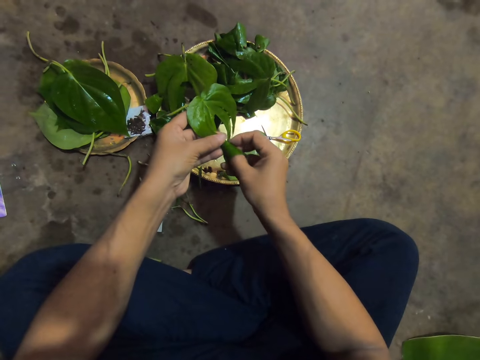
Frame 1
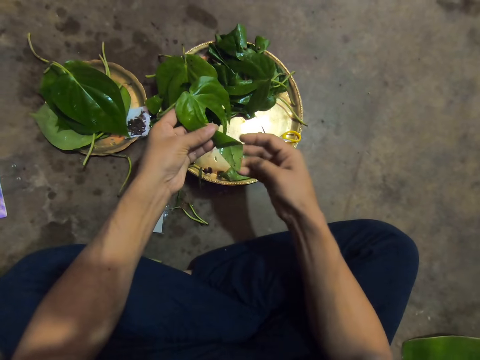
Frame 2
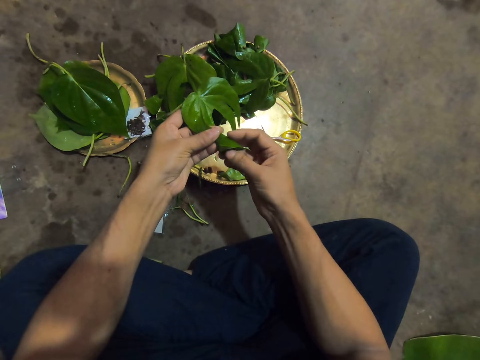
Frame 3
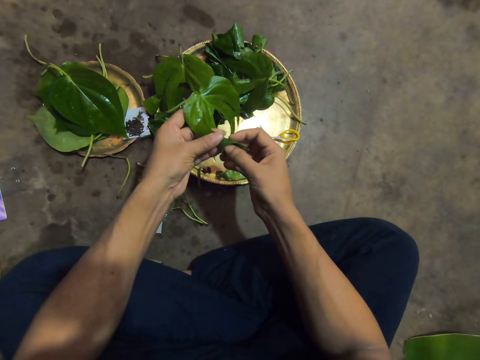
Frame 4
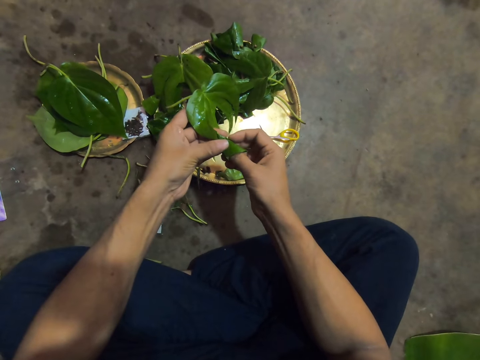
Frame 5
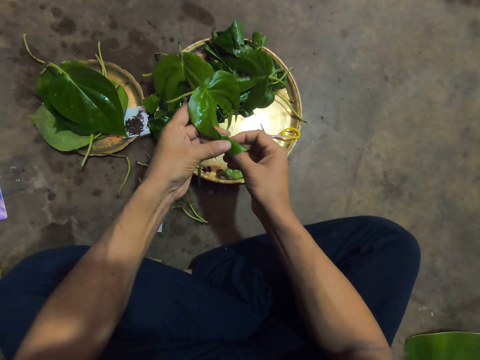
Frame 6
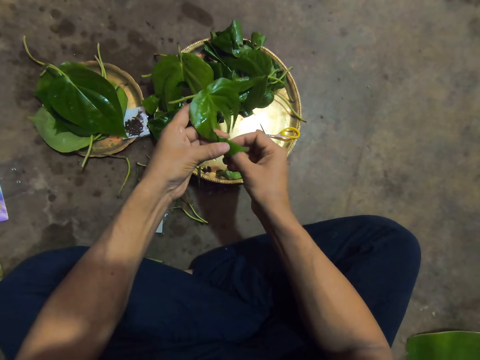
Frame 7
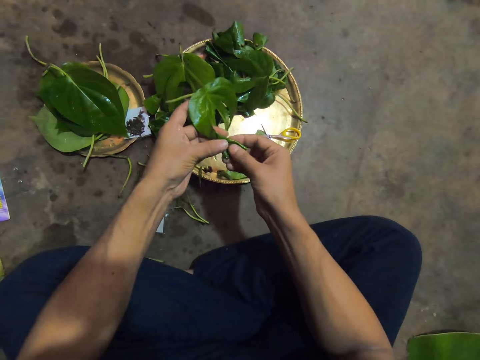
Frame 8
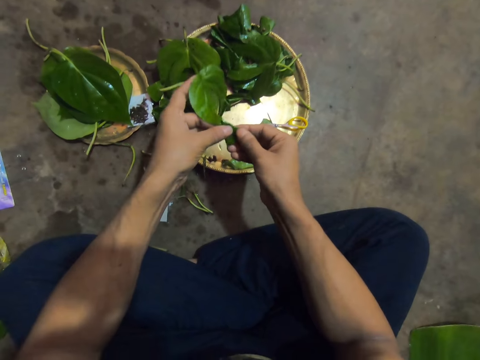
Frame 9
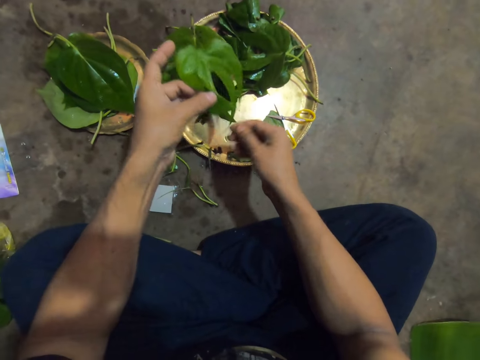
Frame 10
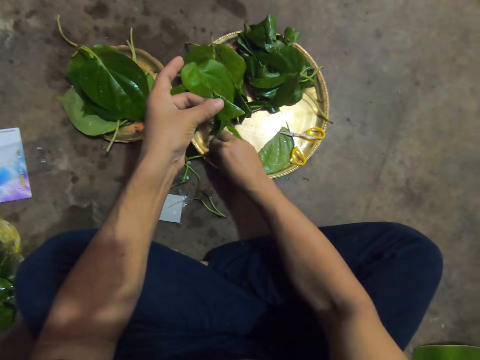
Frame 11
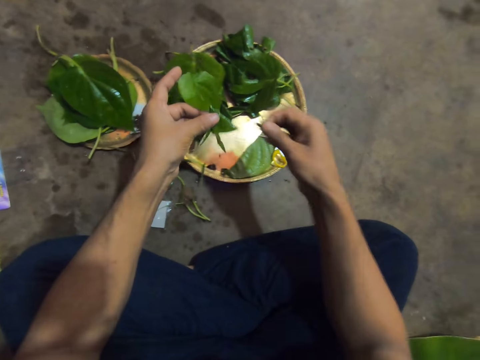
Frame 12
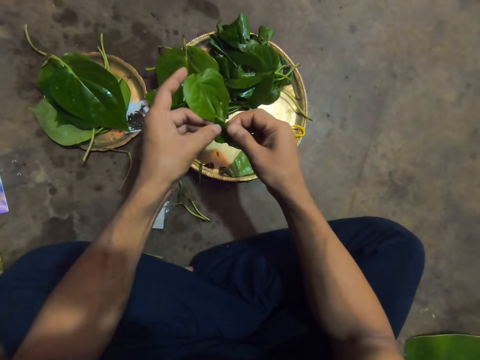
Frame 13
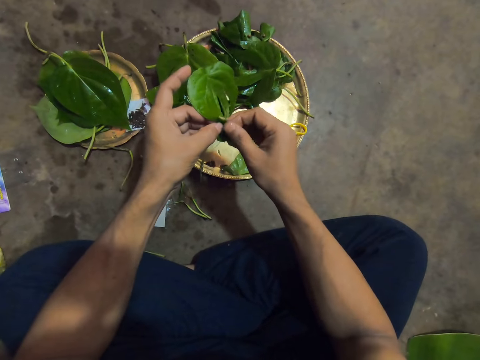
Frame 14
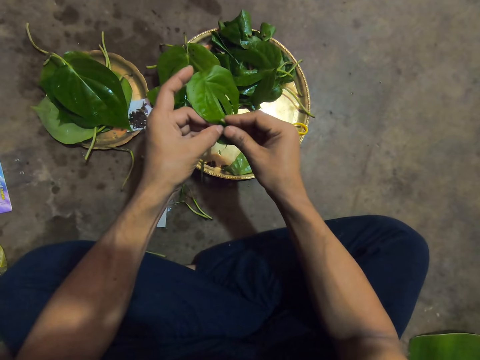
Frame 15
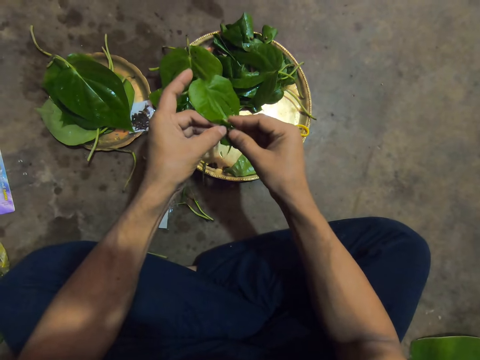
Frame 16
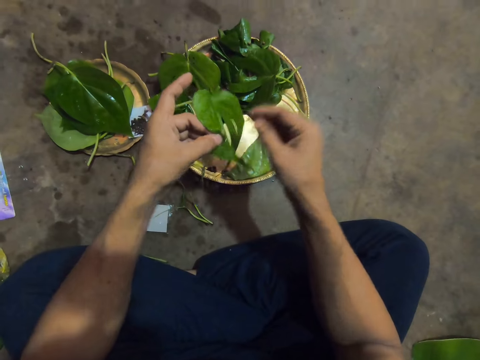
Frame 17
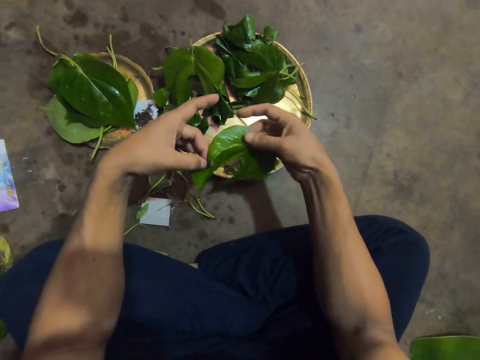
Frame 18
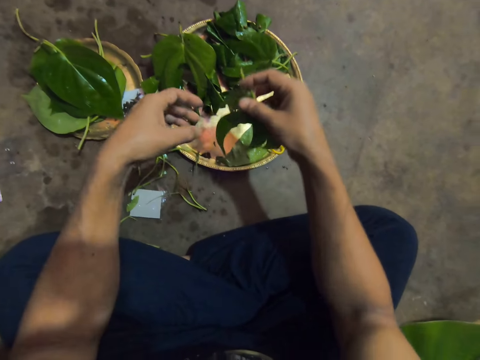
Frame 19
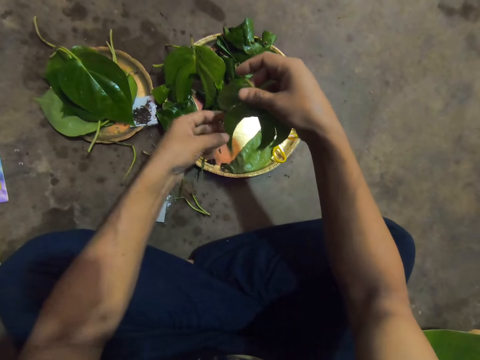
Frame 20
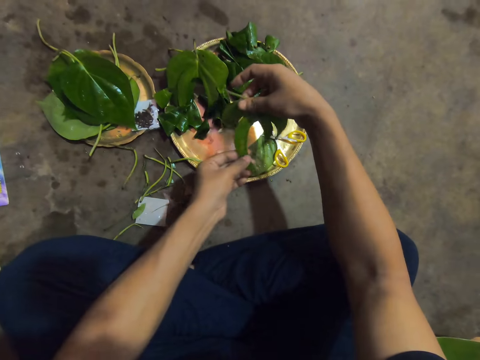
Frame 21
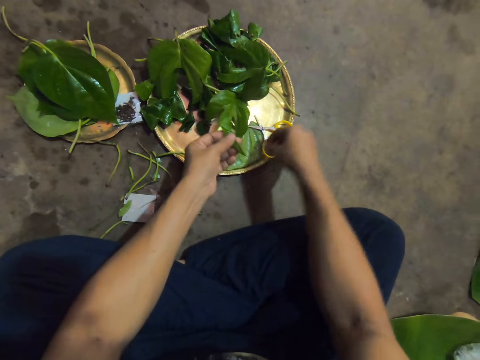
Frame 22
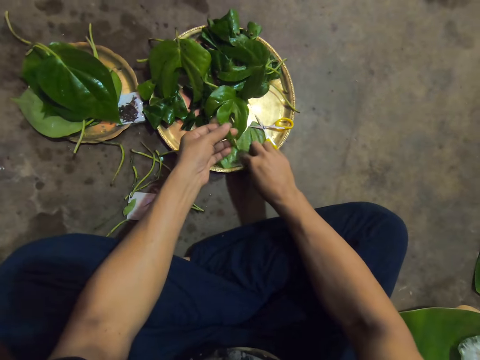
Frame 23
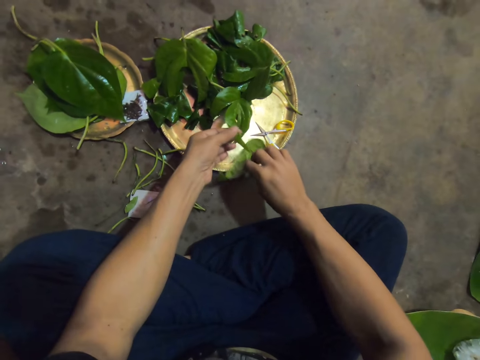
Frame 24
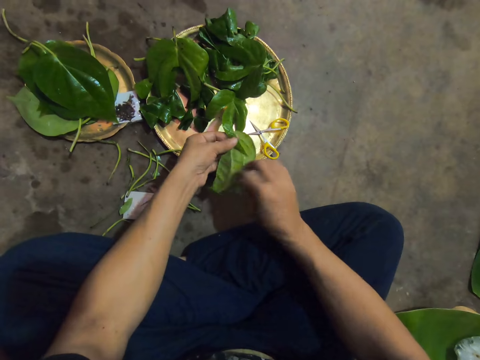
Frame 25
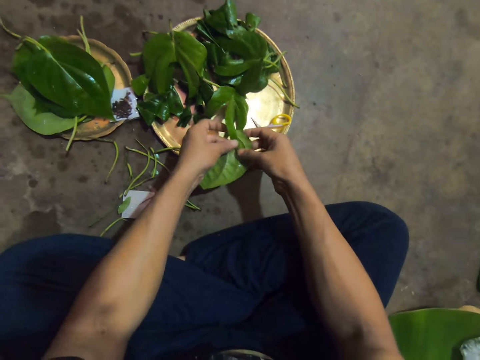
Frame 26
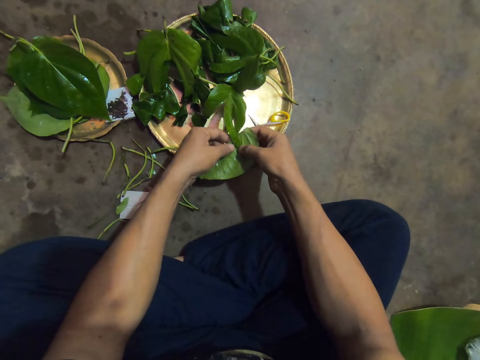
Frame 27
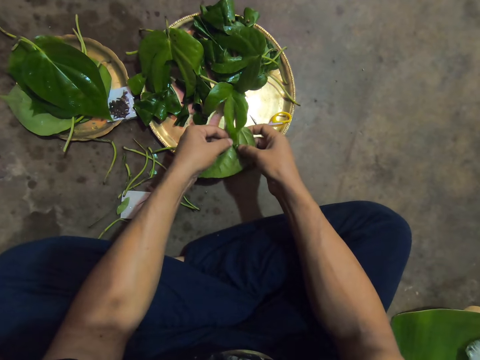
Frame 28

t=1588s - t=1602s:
The camera wearer removes her right hand from the leaves in both hands. She picks a pin from the plate with her right hand. She clips the folded part of the leaf in her left hand with the pin in her right hand. She removes her right hand from the leaf in both hands. She transfers the leaf from her left hand to her right hand. She holds the leaf with both hands. She removes her right hand from the leaf in both hands. She picks a leaf on the plate with her right hand. She puts the leaves in both hands together.

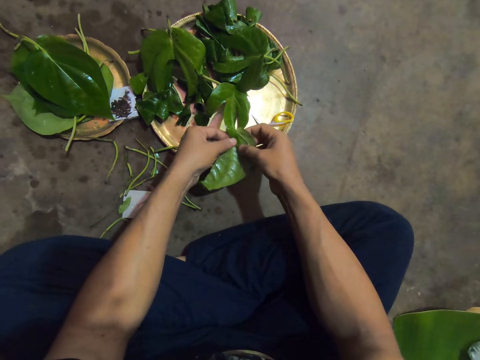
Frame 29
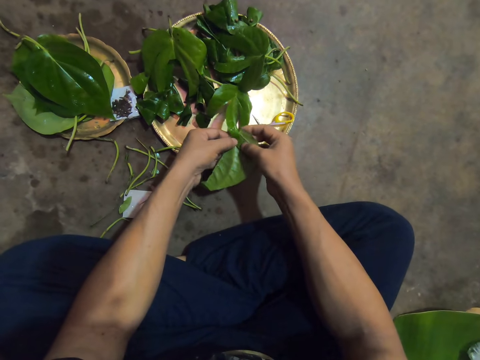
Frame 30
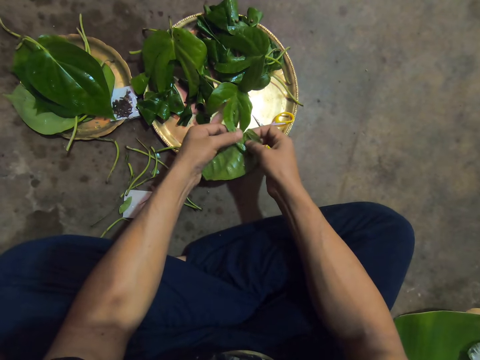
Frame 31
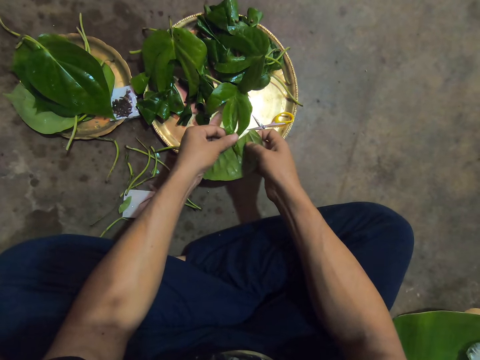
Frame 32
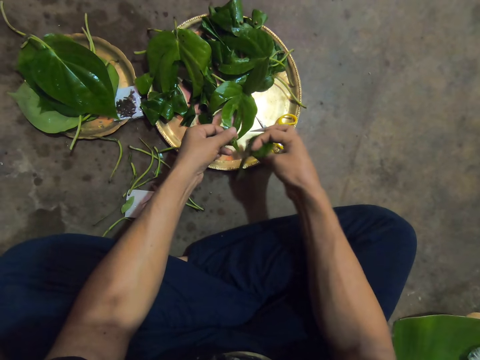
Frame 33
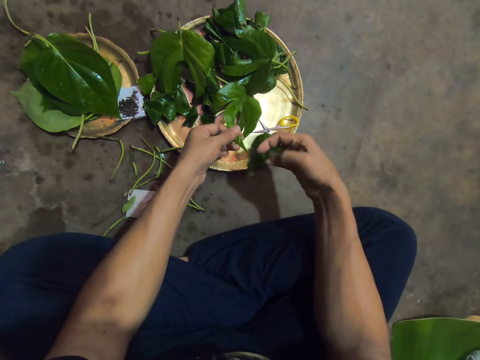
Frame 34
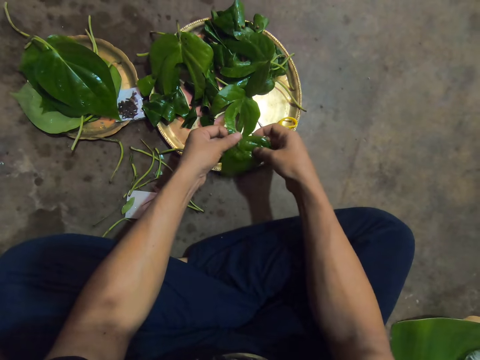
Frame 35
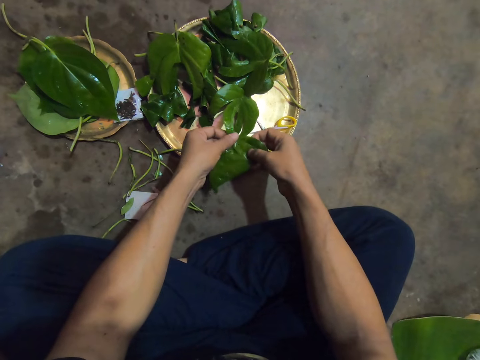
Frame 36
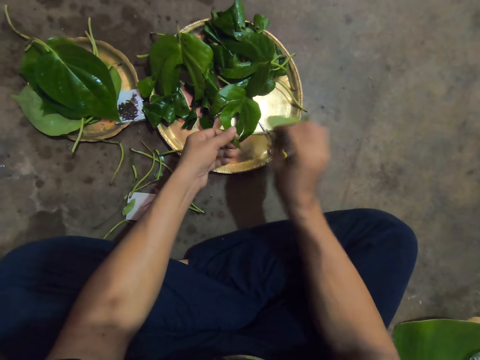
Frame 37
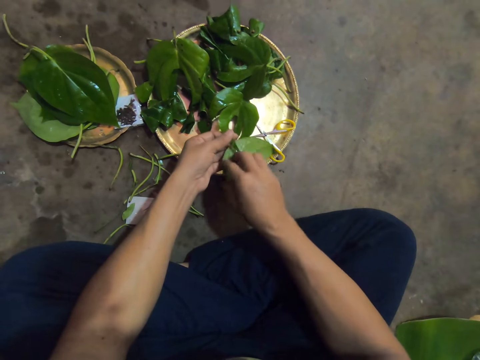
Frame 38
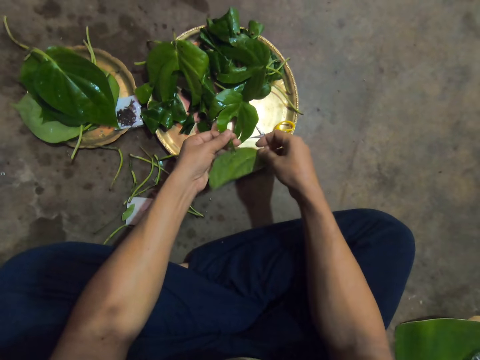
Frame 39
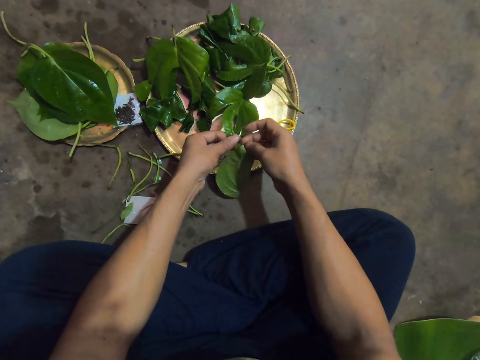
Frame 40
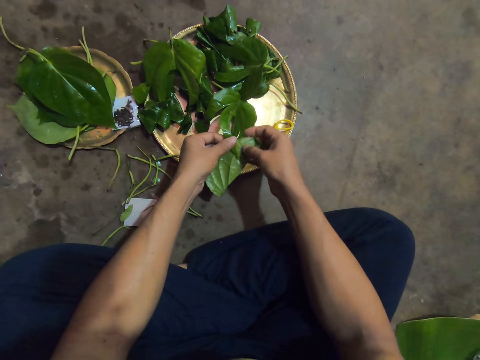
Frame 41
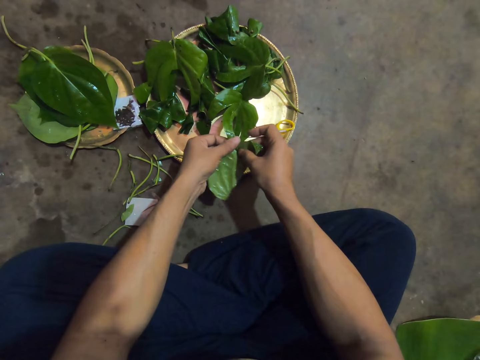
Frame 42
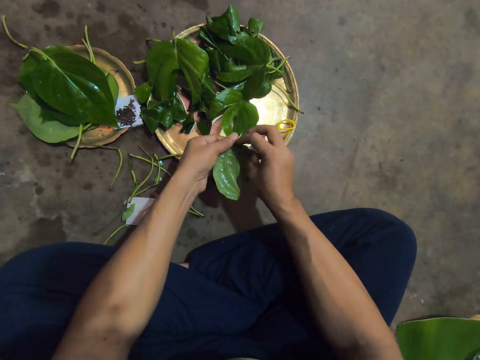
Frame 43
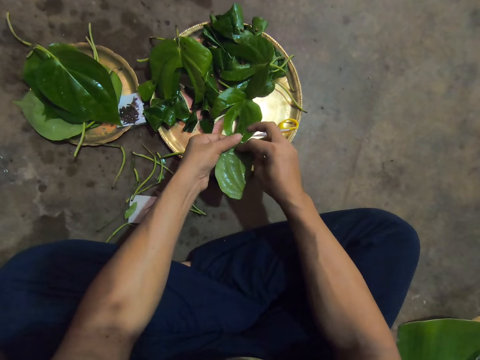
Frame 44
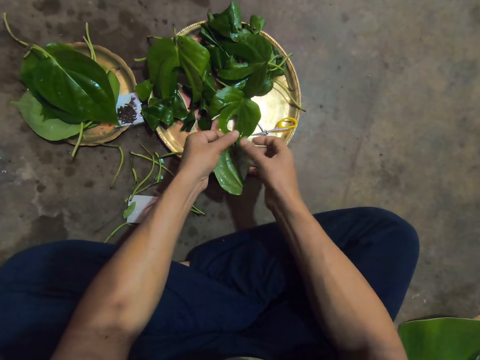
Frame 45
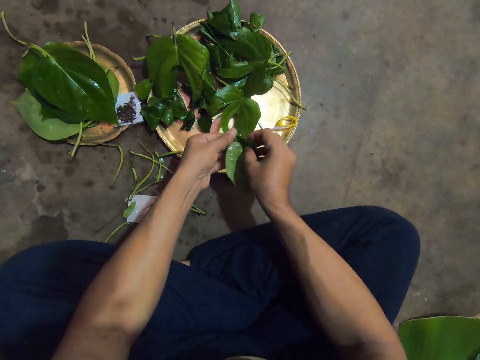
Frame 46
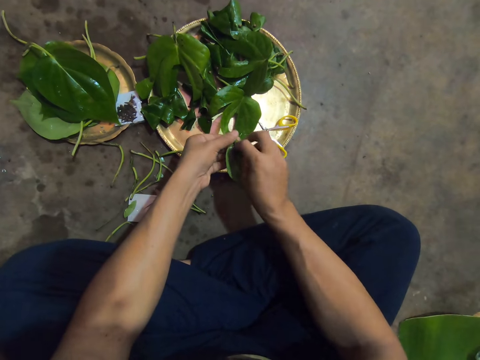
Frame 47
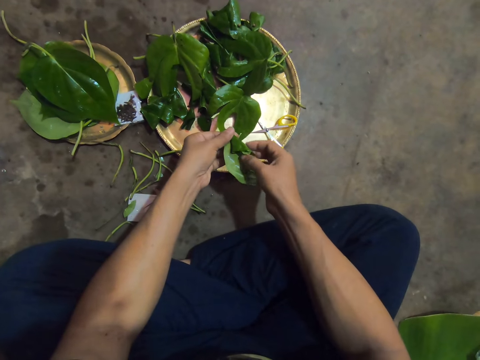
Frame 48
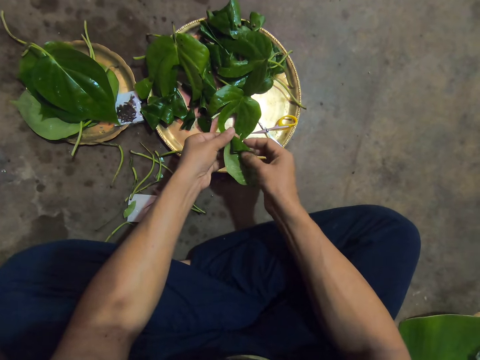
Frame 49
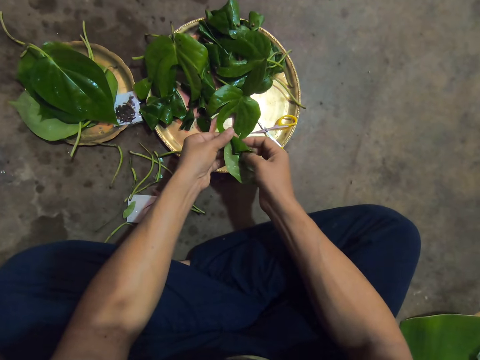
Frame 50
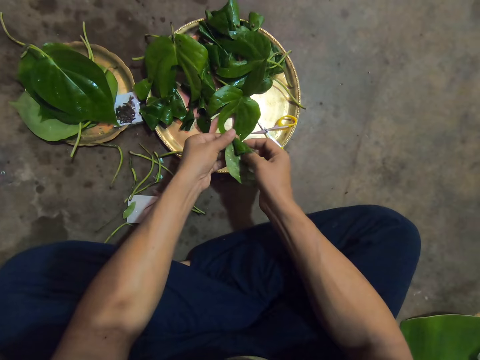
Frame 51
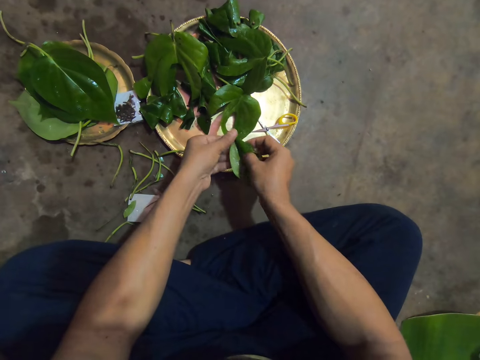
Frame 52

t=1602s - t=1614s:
The camera wearer separates the leaves in both hands. She turns the leaf in her right hand. She places the leaf in her left hand with her right hand. She holds the leaf in both hands. She puts the leaves in both hands together. She folds the leaves with both hands.
